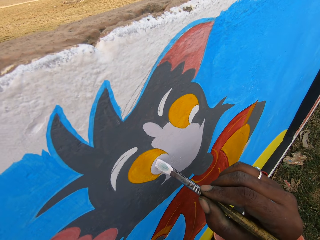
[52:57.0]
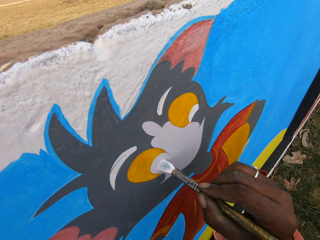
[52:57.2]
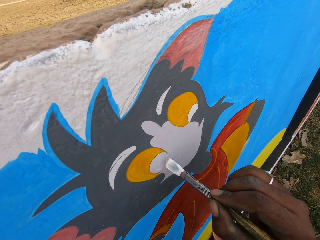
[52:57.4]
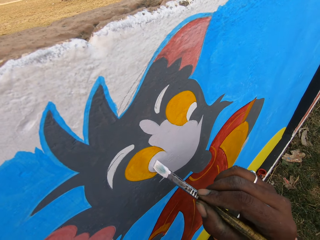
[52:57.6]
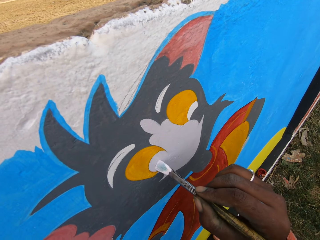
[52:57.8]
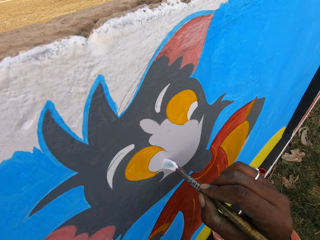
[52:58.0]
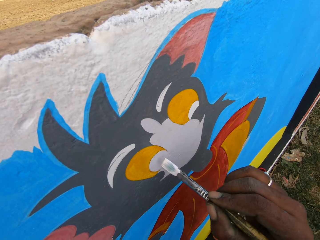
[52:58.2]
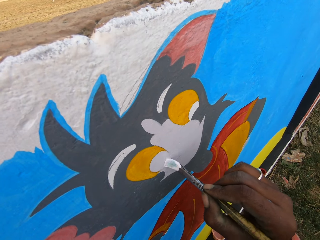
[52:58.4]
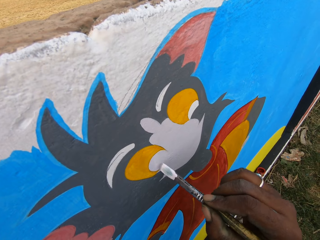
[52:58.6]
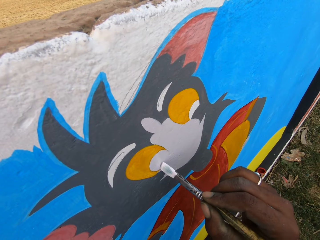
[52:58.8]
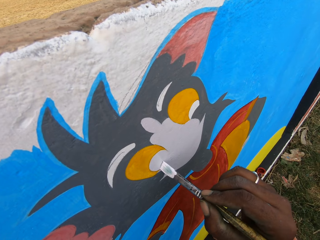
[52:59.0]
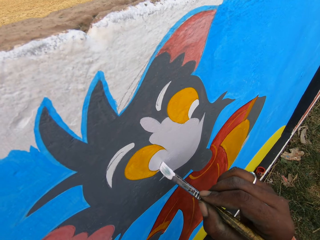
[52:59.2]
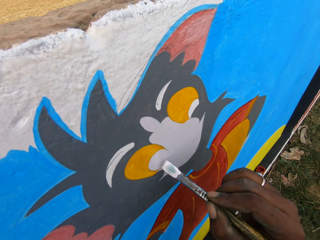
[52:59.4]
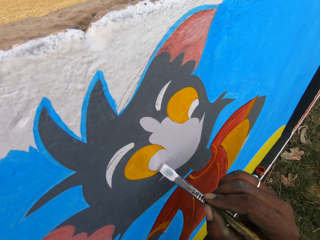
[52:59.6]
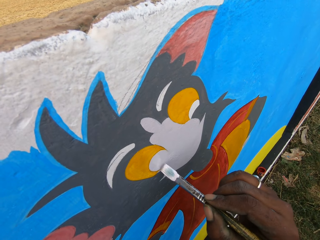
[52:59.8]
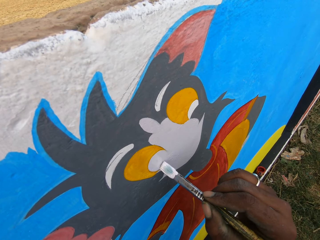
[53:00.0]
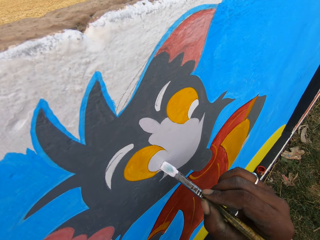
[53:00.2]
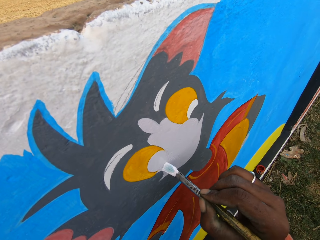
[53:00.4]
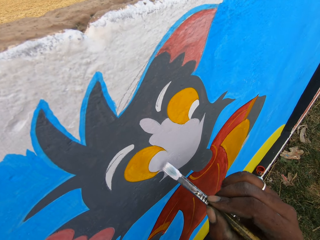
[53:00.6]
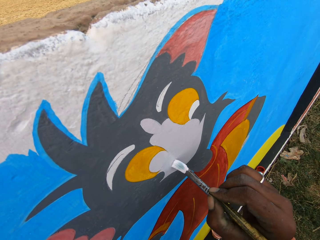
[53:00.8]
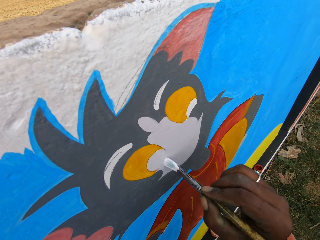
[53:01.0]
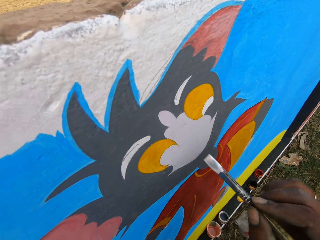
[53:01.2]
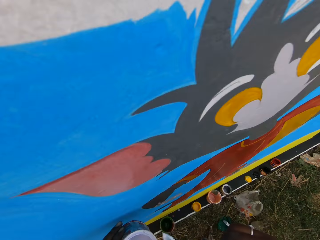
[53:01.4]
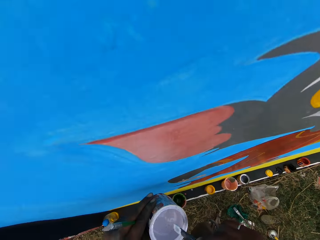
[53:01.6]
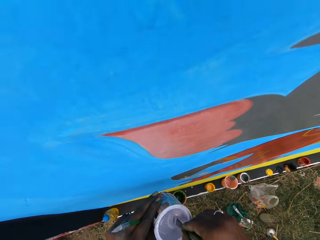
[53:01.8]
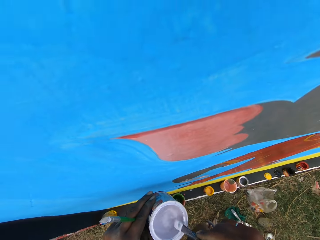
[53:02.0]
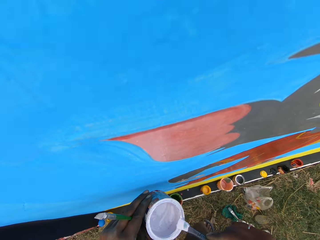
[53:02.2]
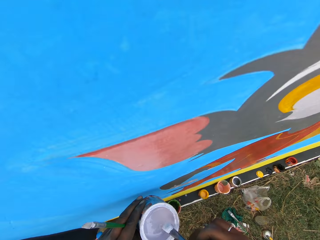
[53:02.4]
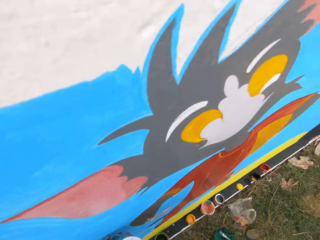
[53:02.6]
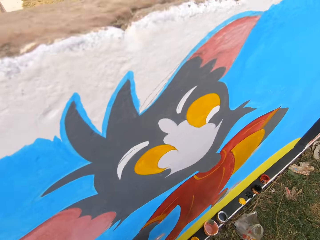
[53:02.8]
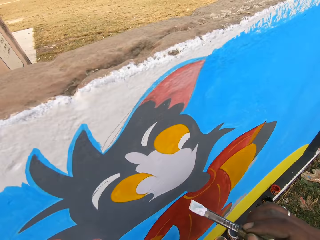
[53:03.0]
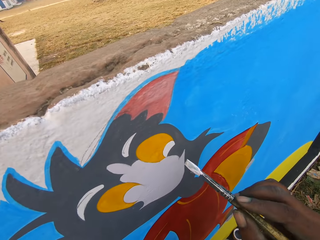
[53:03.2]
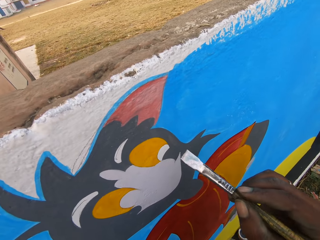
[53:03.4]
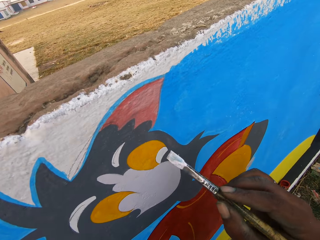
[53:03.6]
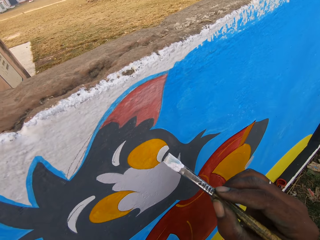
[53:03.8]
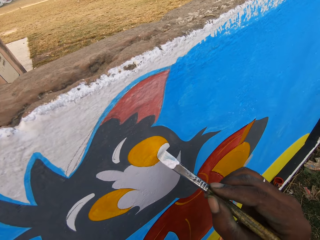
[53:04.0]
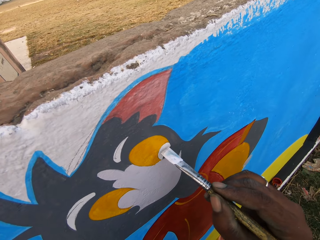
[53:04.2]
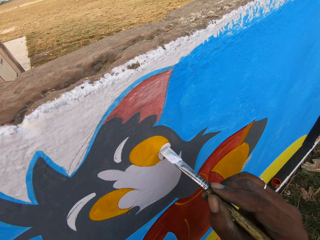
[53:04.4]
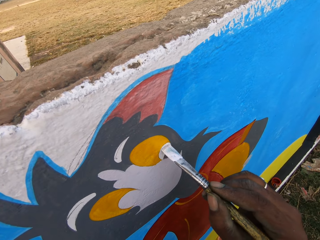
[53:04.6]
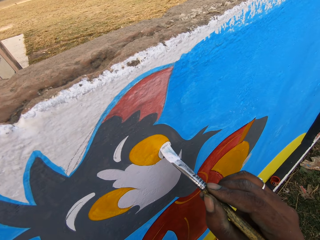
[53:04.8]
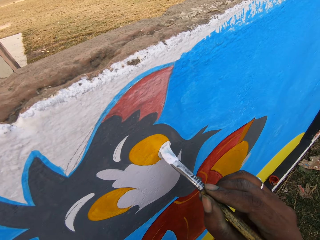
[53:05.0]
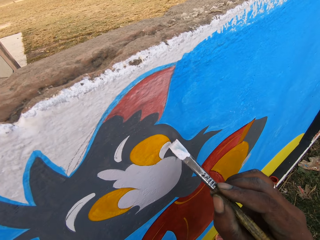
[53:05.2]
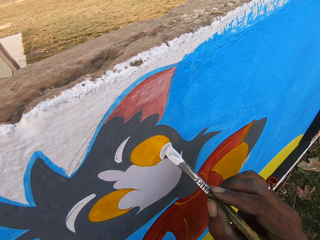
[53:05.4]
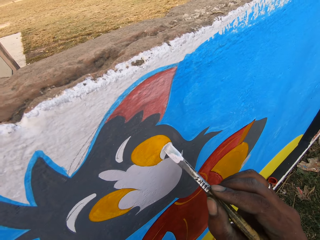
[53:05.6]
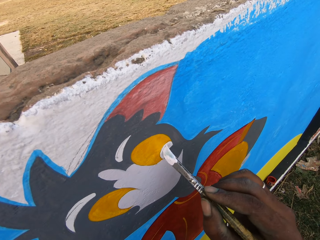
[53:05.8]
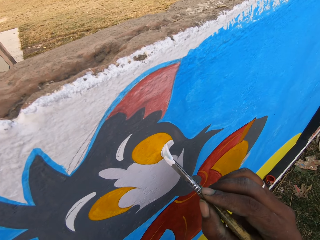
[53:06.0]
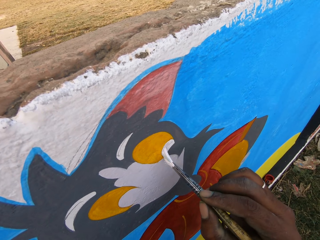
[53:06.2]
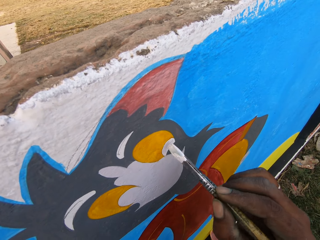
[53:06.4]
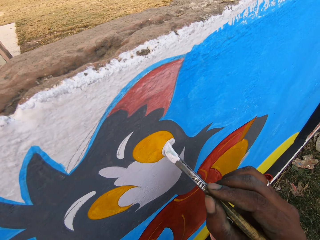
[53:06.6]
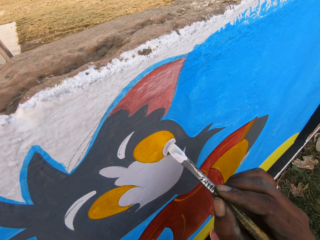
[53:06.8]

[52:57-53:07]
The camera wearer moves the paintbrush to the paint can. They dip the paintbrush in the paint can. They rub the paintbrush on the edge of the paint can. They remove the excess paint on the paintbrush. They look around. They move the paintbrush close to the wall. A man sits on the field. The camera wearer paints the wall with the paintbrush.

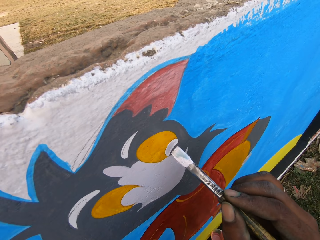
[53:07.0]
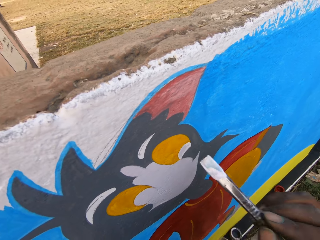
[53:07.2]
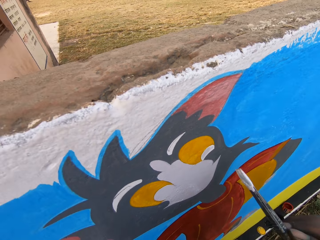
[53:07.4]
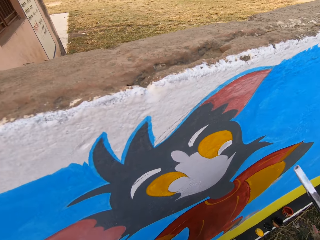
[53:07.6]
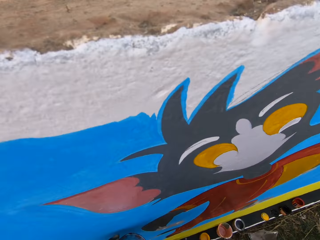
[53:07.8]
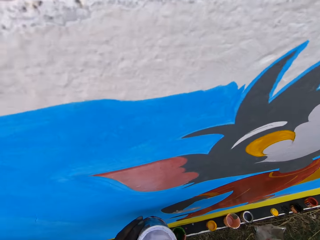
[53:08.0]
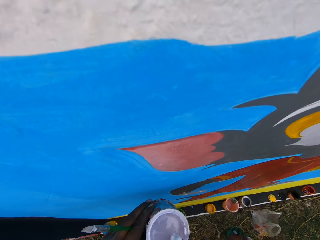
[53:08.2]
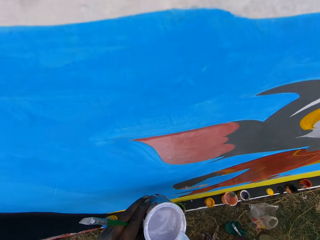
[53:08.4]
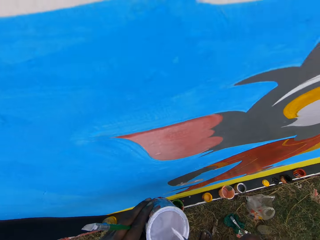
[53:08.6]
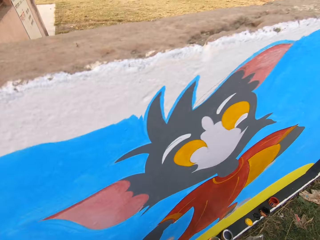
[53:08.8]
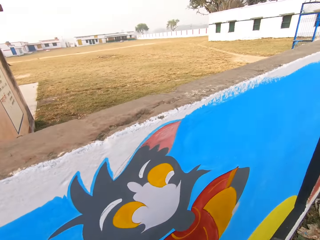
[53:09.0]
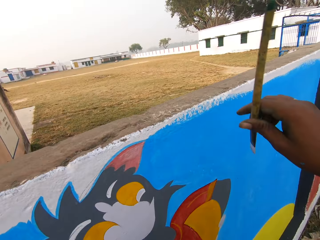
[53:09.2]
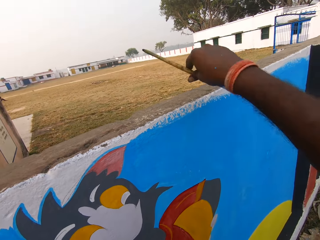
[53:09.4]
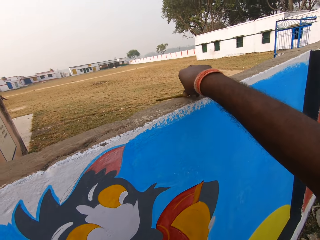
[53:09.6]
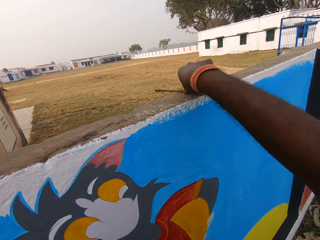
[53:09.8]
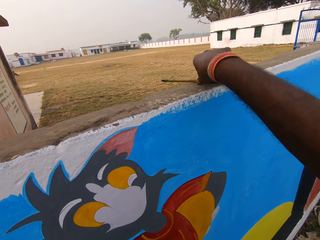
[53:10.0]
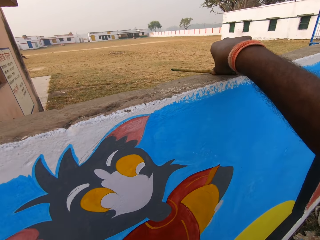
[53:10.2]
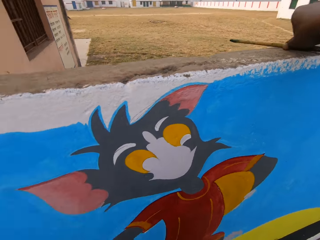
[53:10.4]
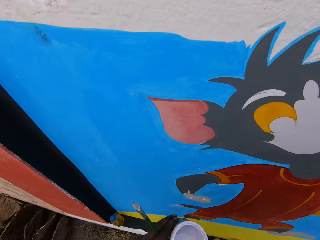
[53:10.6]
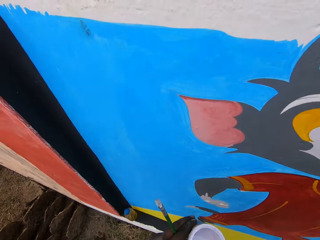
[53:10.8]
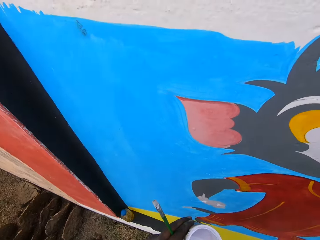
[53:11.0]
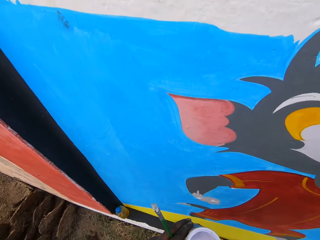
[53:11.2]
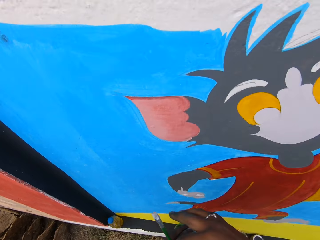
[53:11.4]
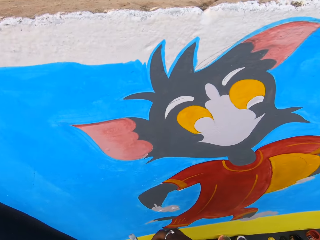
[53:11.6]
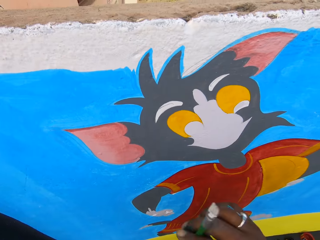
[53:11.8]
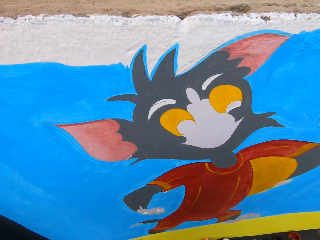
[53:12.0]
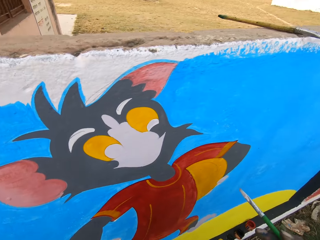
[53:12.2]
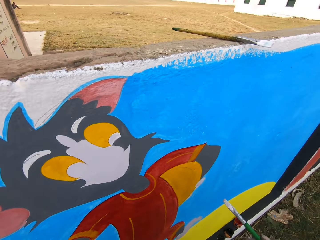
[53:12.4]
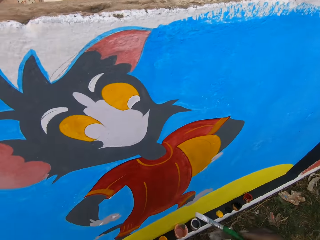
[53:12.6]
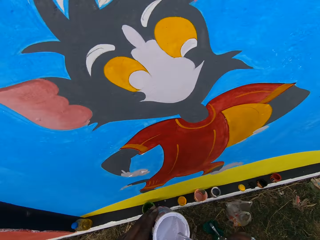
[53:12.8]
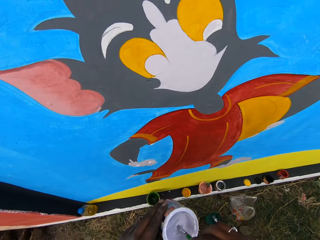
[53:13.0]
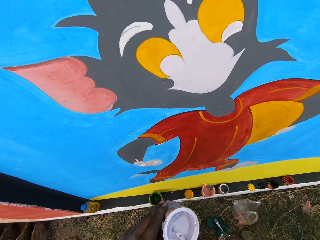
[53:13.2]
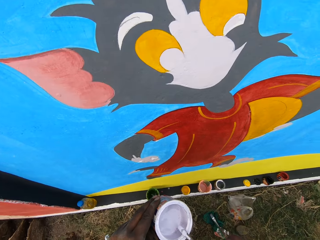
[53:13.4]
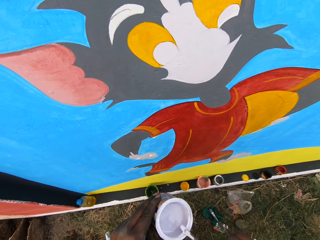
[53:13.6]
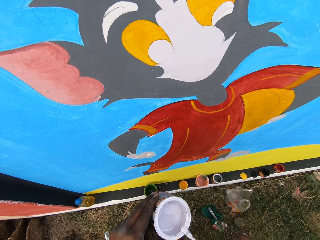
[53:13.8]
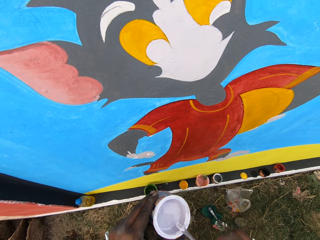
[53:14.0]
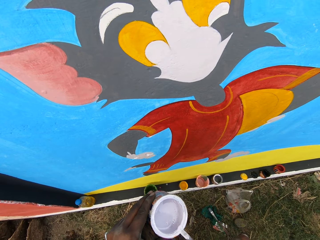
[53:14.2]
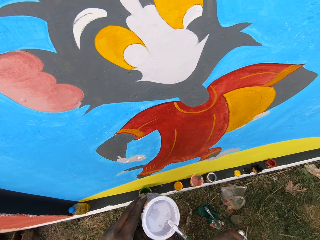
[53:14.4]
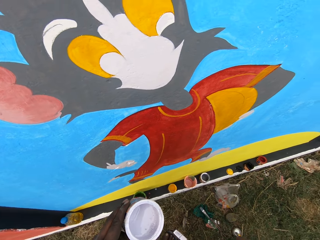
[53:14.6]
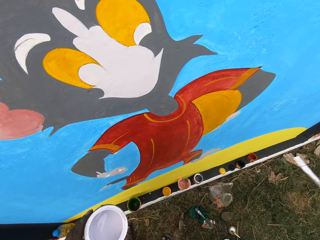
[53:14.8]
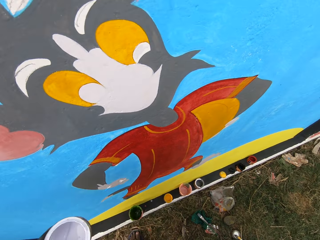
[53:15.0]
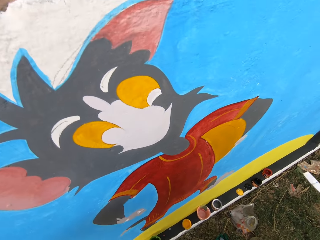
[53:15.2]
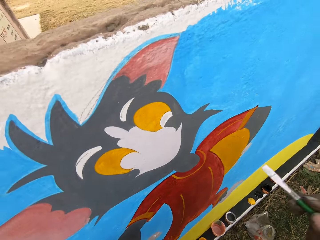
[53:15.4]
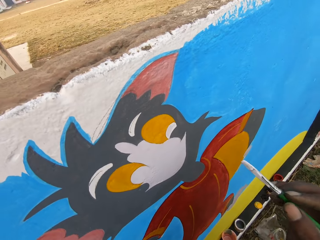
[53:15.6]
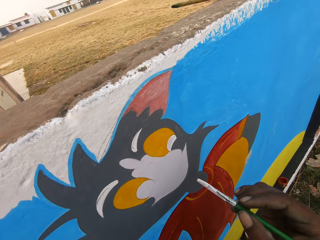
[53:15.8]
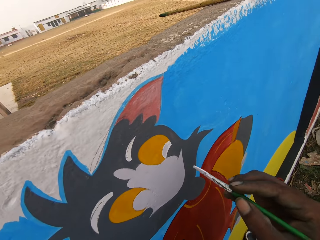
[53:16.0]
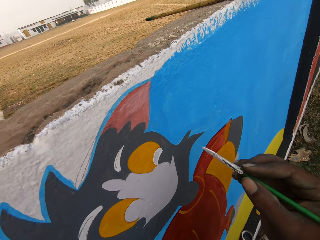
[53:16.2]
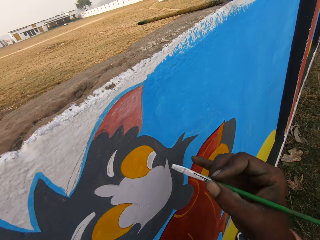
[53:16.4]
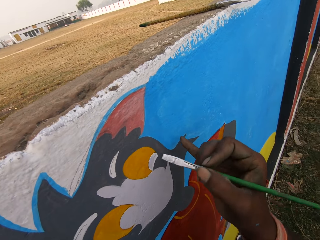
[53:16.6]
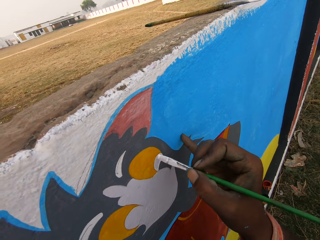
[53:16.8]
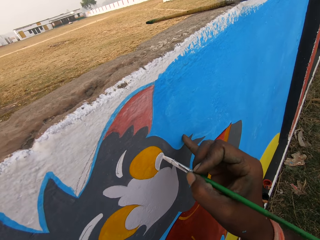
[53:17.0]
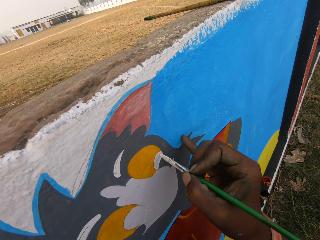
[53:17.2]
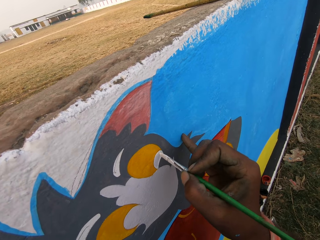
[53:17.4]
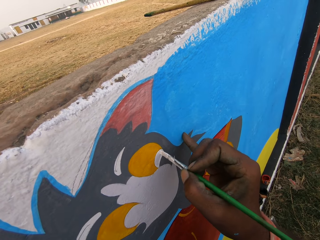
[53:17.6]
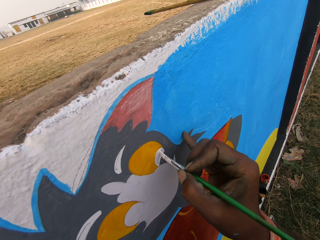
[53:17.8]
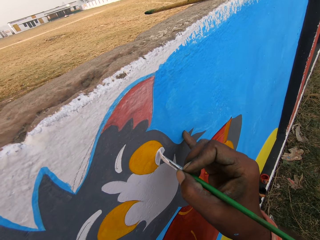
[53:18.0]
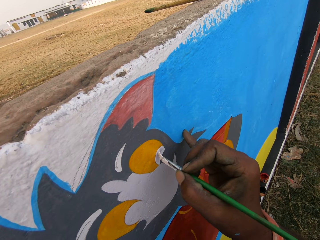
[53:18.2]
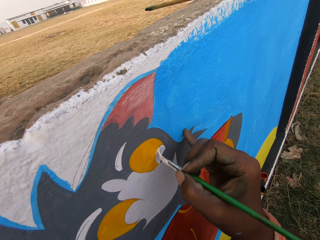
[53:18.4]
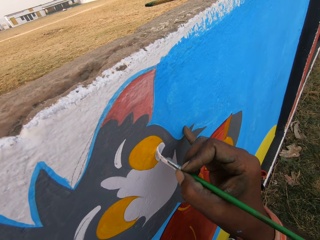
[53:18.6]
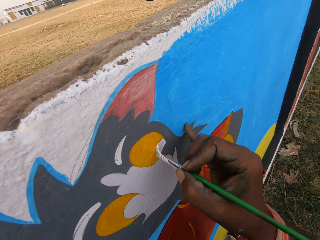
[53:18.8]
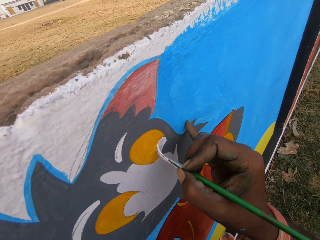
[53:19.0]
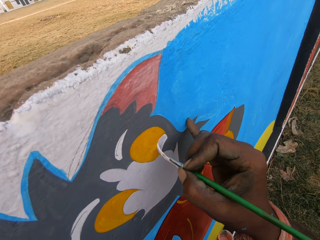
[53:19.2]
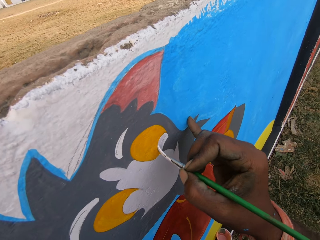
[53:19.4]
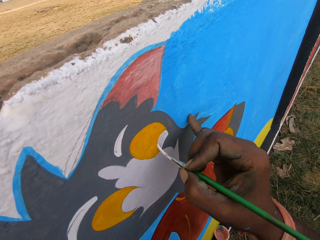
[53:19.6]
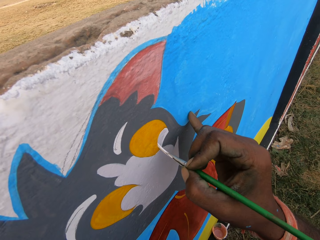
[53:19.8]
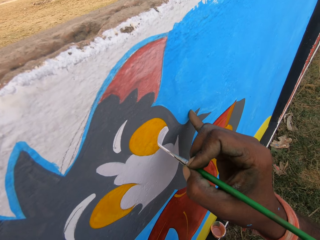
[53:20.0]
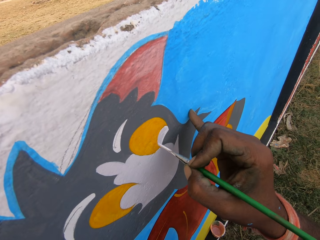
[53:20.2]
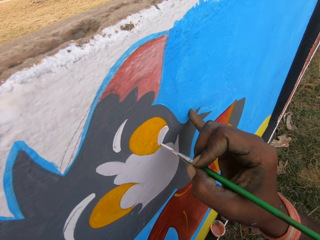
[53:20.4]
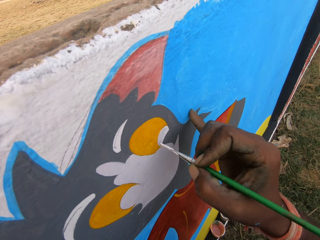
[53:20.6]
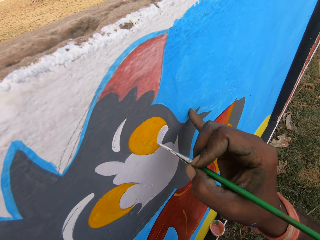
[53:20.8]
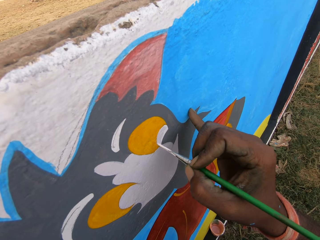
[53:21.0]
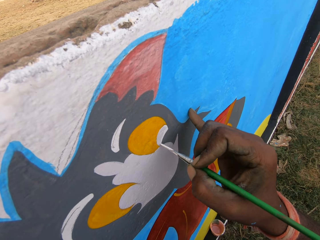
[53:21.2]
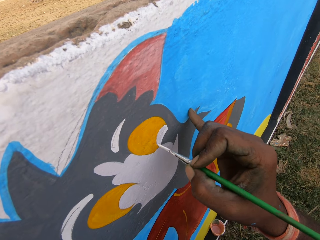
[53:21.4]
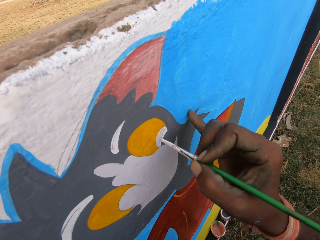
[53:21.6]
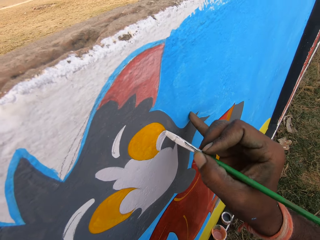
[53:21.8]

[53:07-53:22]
A man sits on the field. The camera wearer moves the paintbrush to the paint can. He dips the paintbrush in the paint. He rubs the paintbrush on the edge of the paint can. He removes the excess paint on the paintbrush. He looks around. The man sits on the field. The camera wearer drops the paintbrush on the top of the wall. He looks around. He takes a second paintbrush from his left hand with his right hand. The man sits on the field. The camera wearer looks around. He dips the paintbrush in the paint can. He removes the excess paint on the paintbrush. He rubs the paintbrush on the edge of the paint can. He uses gestures. He moves the paintbrush close to the wall. He paints the wall with the paintbrush.
